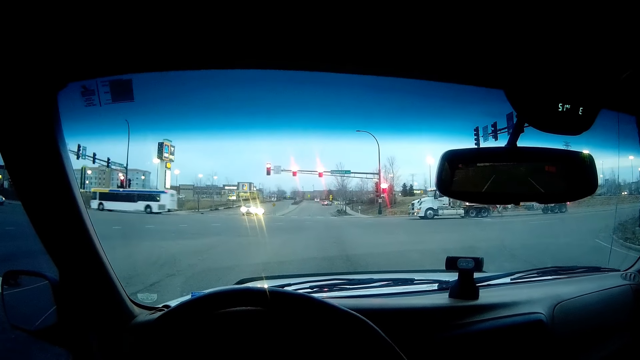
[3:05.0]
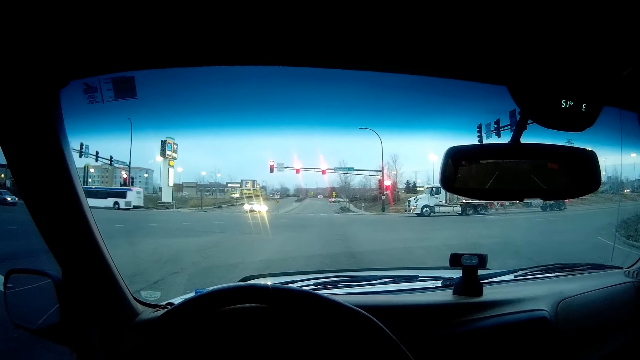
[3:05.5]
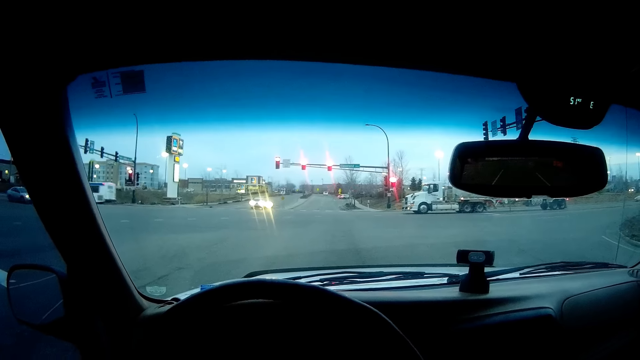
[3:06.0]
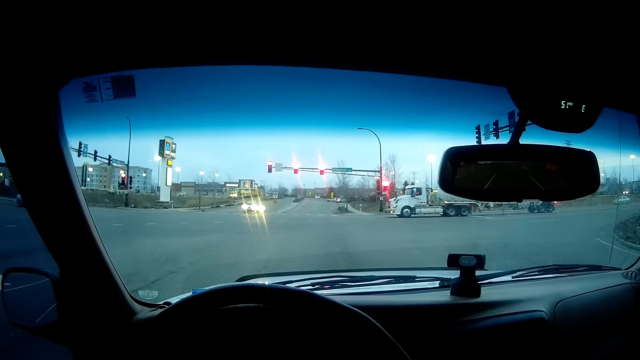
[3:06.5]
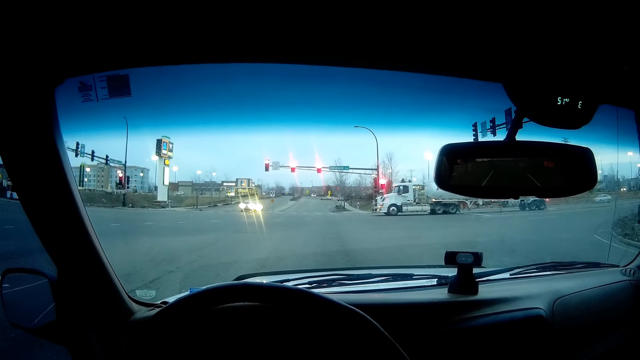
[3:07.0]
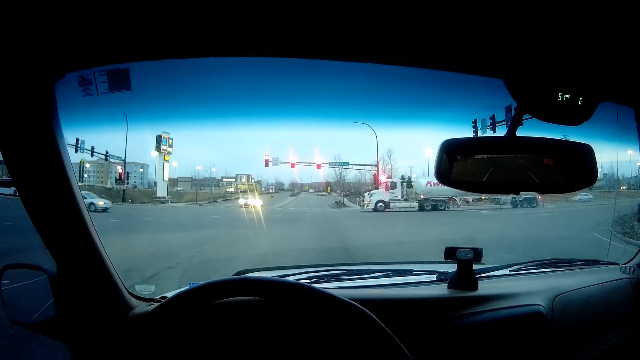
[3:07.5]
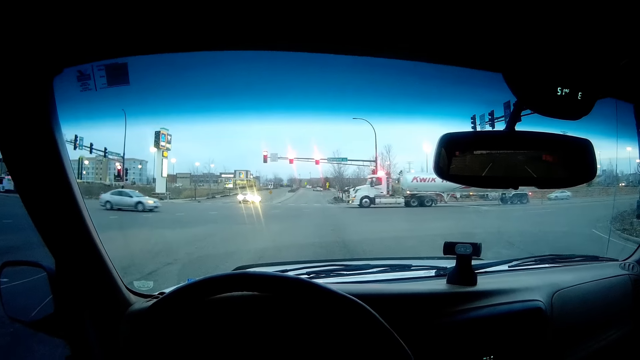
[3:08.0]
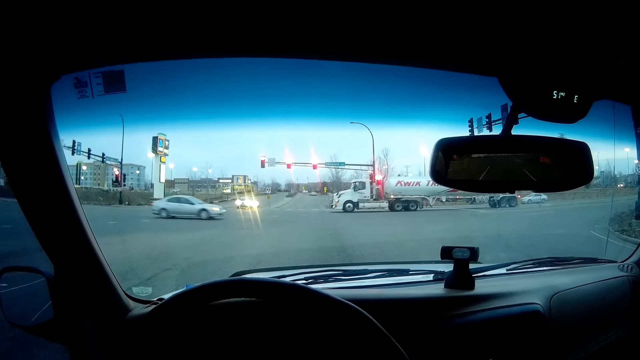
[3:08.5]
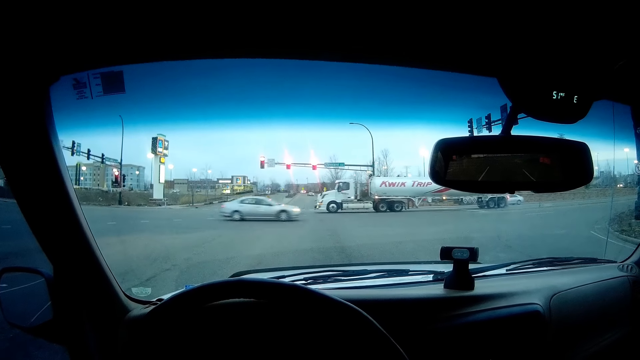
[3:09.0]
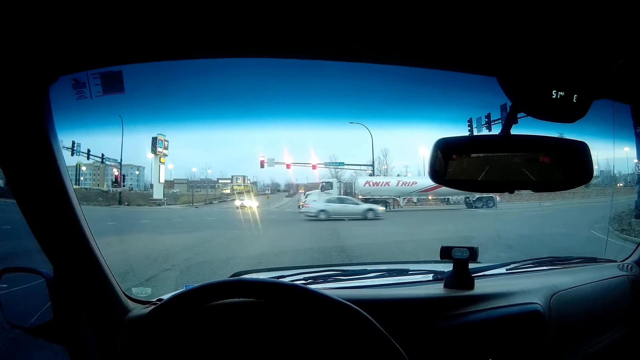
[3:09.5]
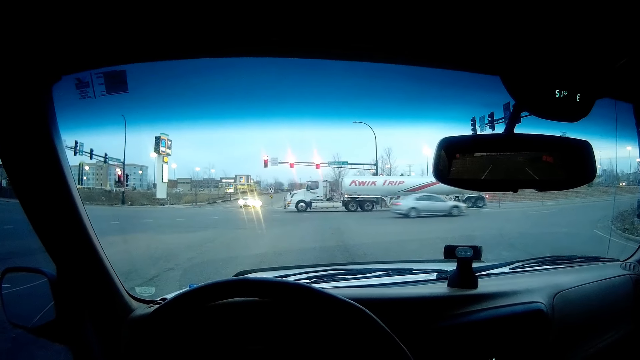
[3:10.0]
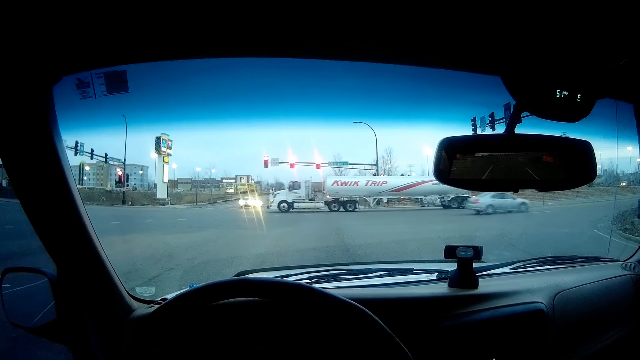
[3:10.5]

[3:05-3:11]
A Kwik Trip tanker drove past the camera wearer.

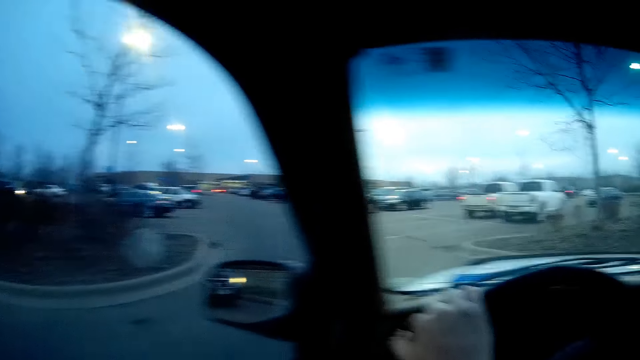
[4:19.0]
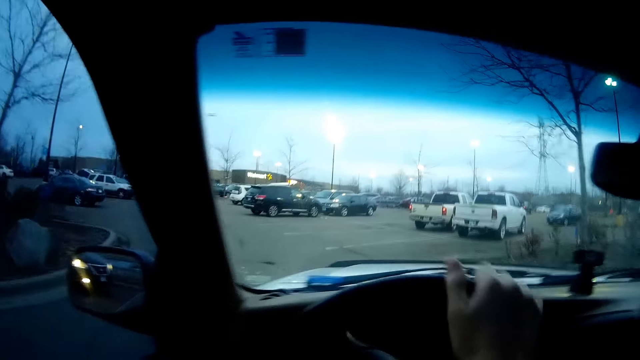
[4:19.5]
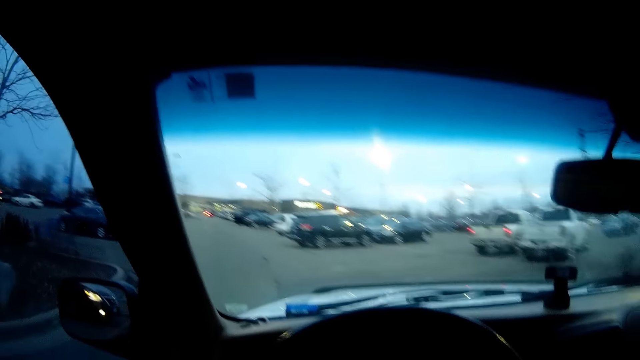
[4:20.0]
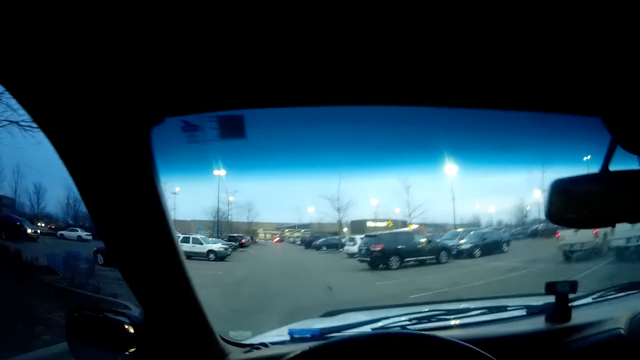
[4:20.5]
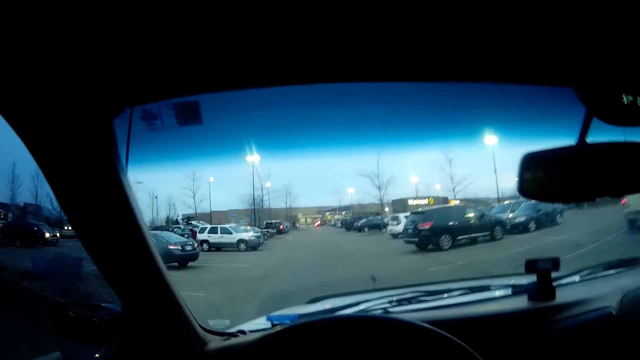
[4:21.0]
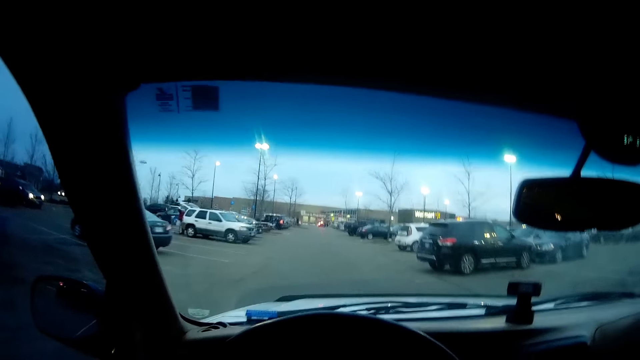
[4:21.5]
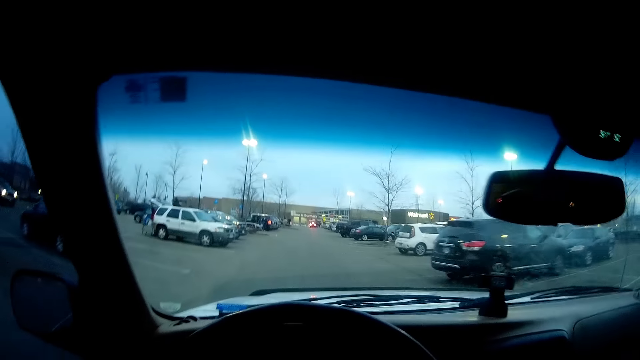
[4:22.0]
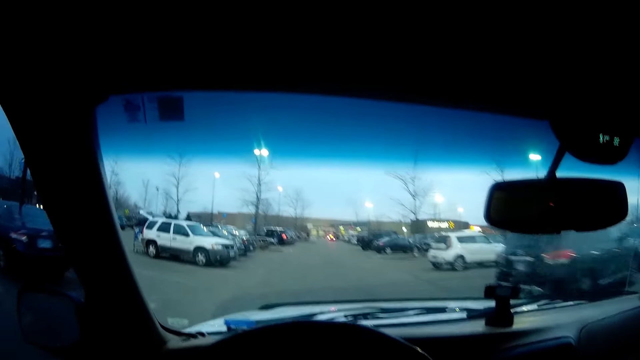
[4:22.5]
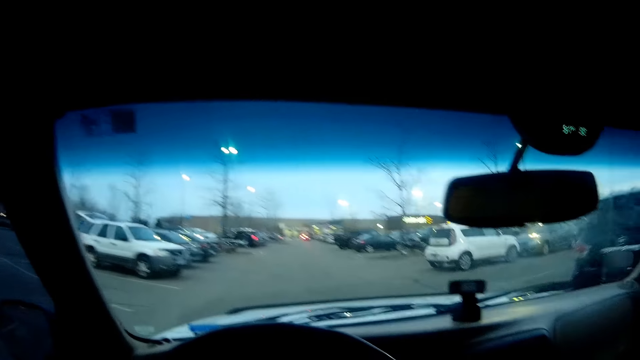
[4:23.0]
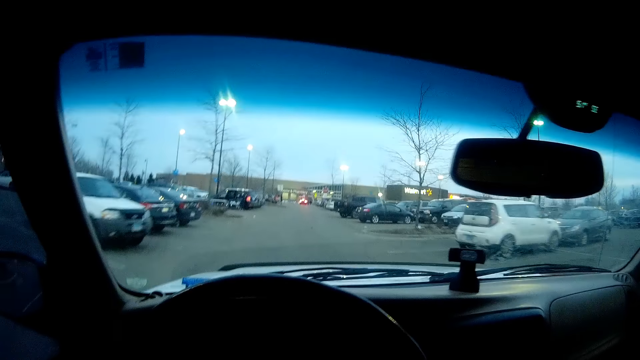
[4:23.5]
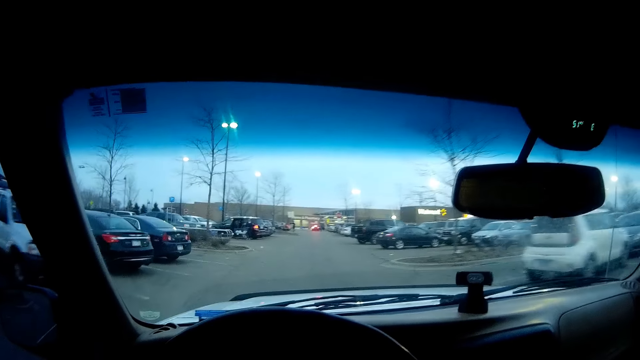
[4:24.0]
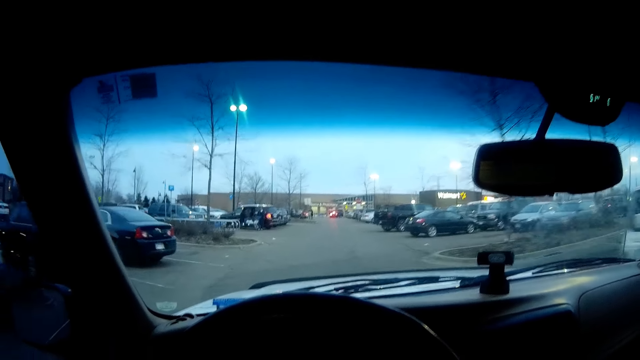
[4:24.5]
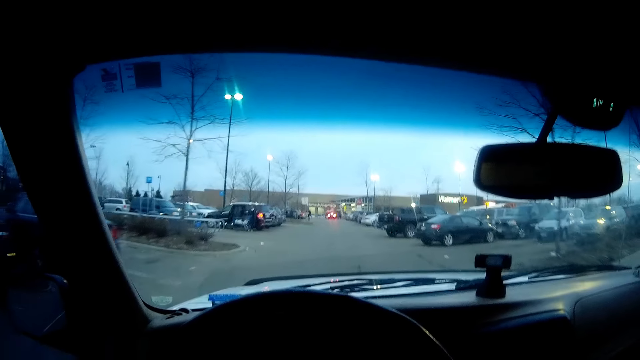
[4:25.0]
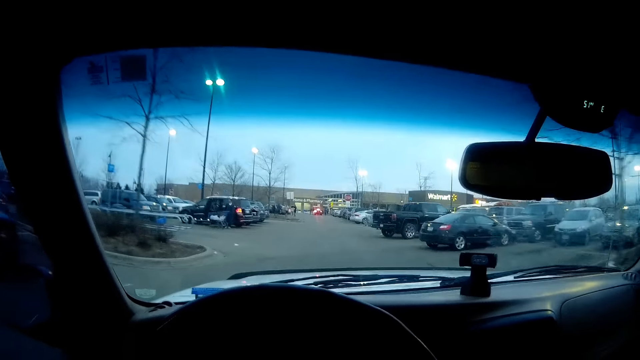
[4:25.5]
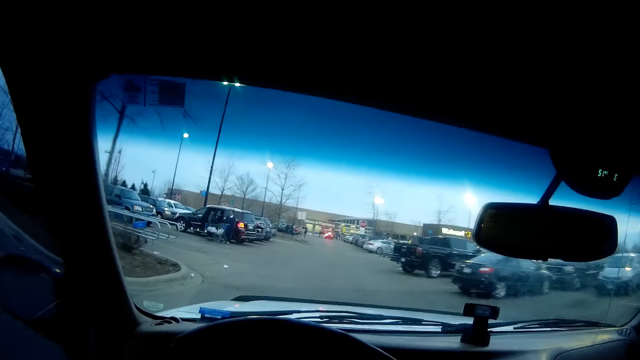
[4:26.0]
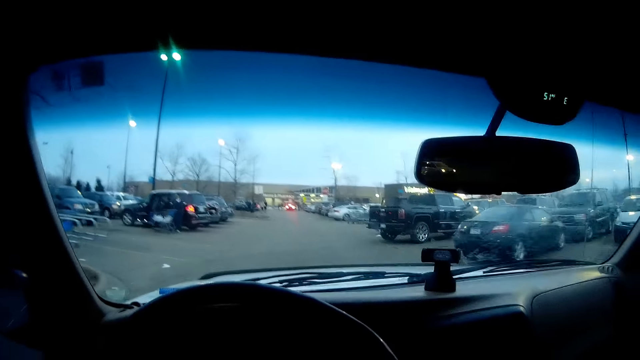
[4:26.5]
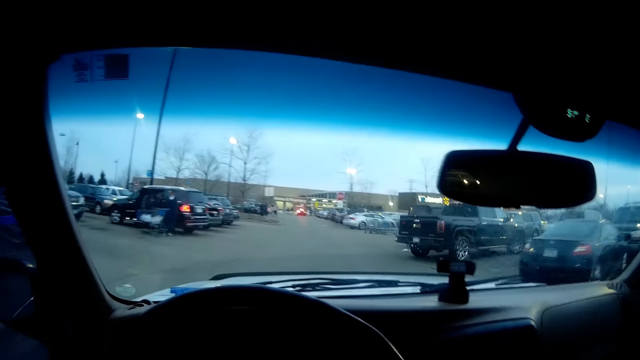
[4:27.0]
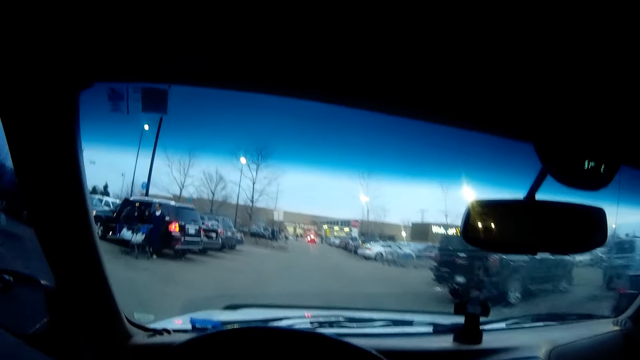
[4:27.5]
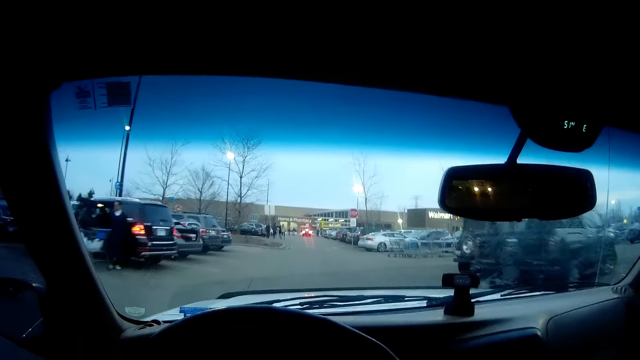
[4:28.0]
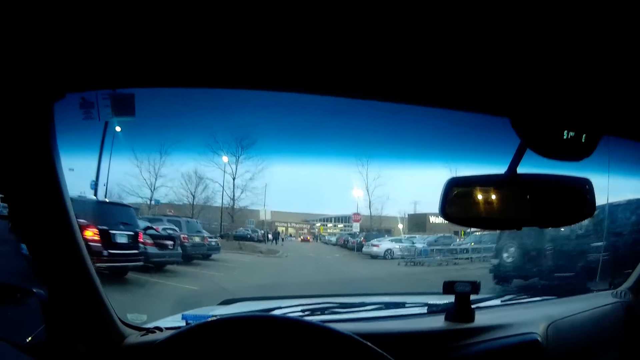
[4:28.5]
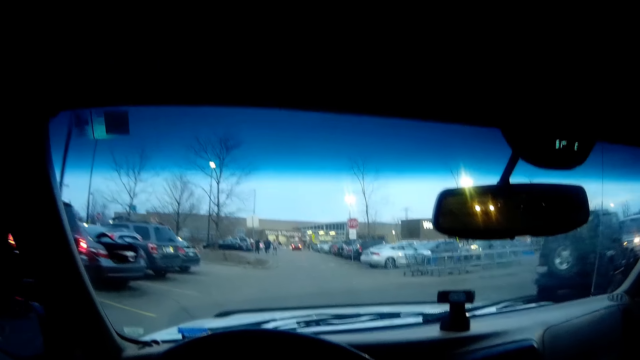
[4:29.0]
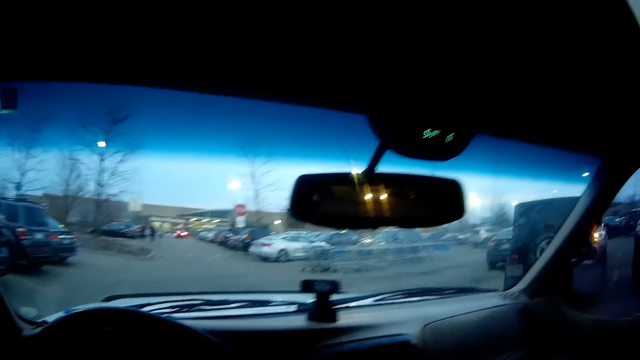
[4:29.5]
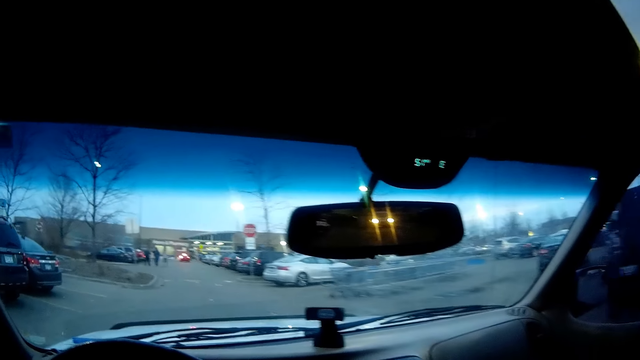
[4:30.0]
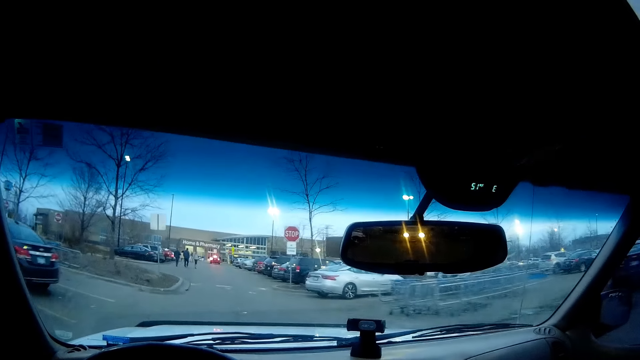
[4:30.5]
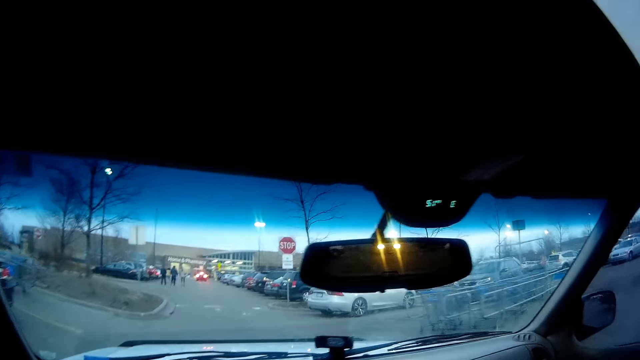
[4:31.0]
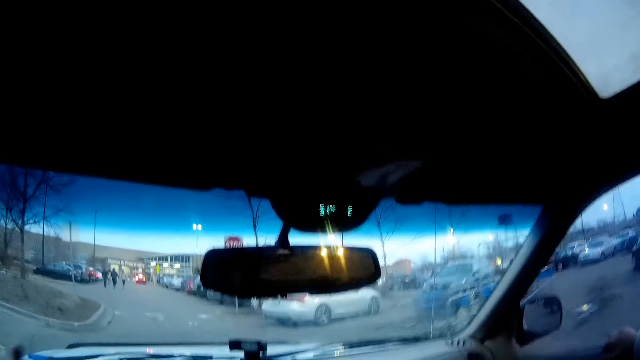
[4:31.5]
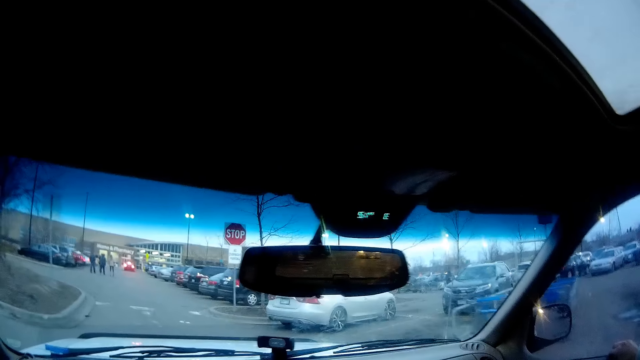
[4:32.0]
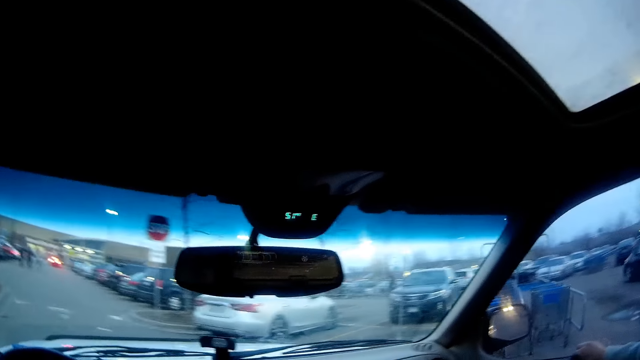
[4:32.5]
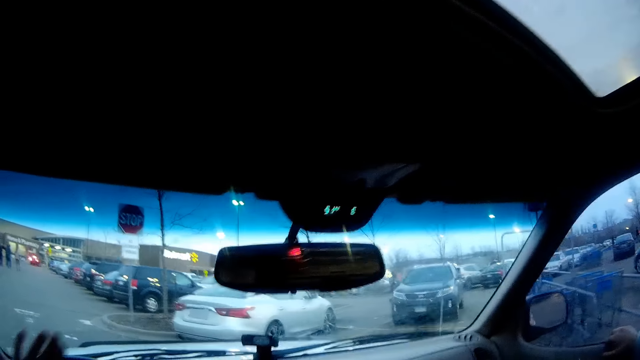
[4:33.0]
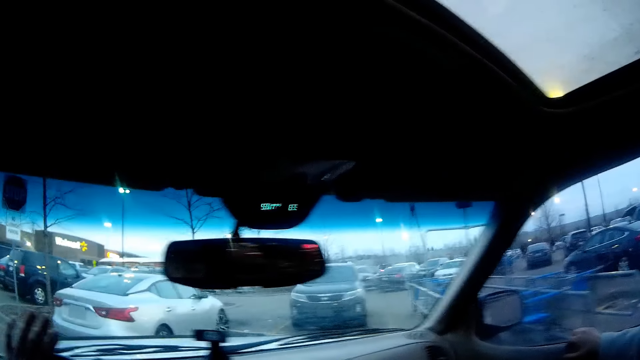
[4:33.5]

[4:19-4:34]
The camera wearer drives into a parking lot.
